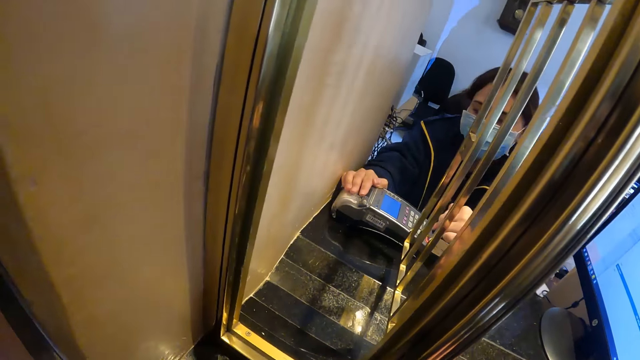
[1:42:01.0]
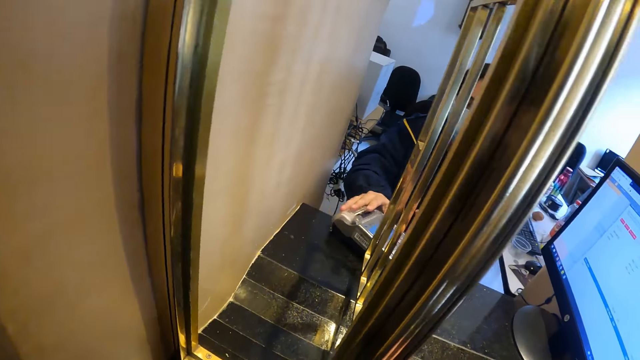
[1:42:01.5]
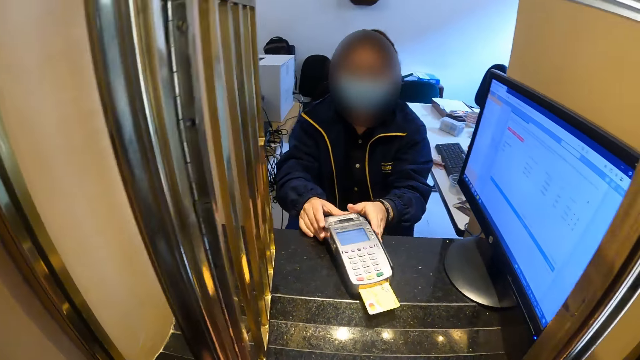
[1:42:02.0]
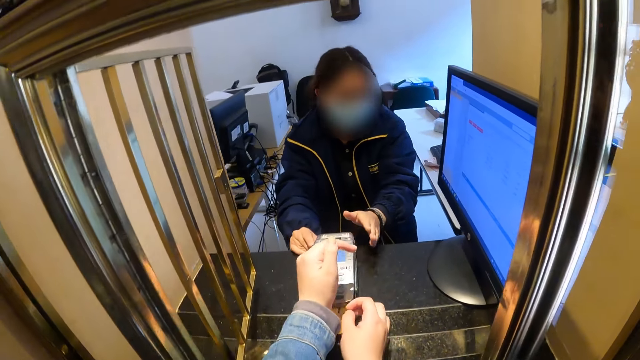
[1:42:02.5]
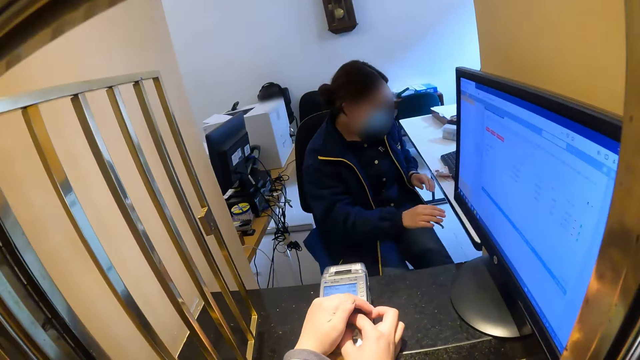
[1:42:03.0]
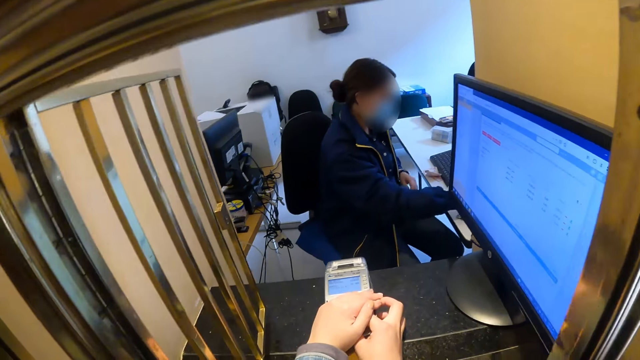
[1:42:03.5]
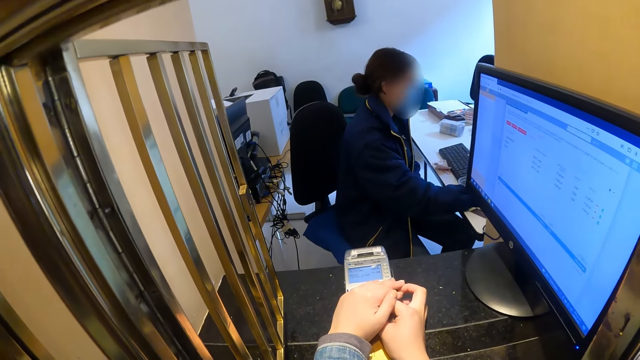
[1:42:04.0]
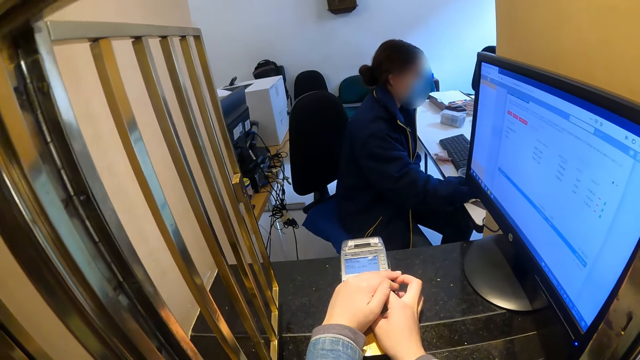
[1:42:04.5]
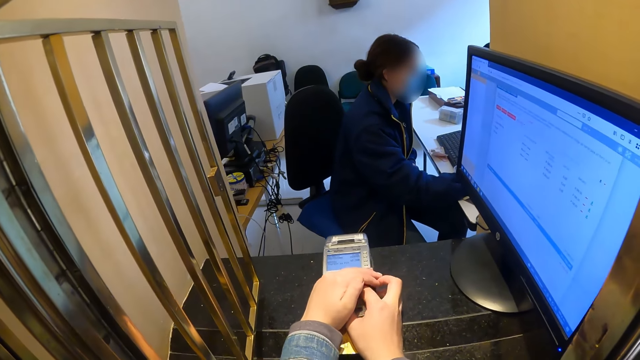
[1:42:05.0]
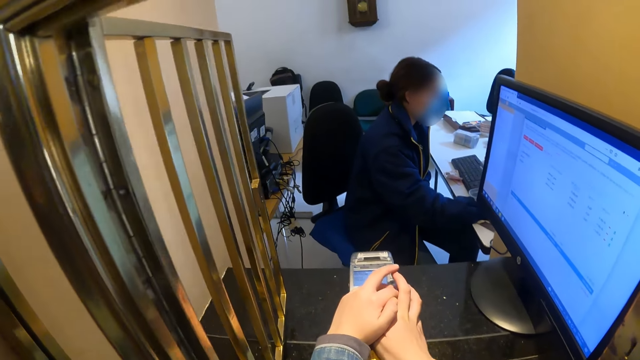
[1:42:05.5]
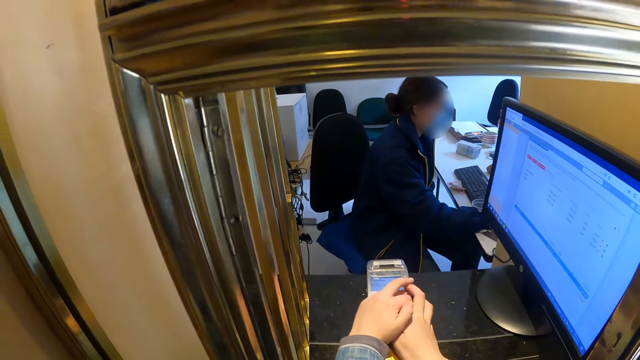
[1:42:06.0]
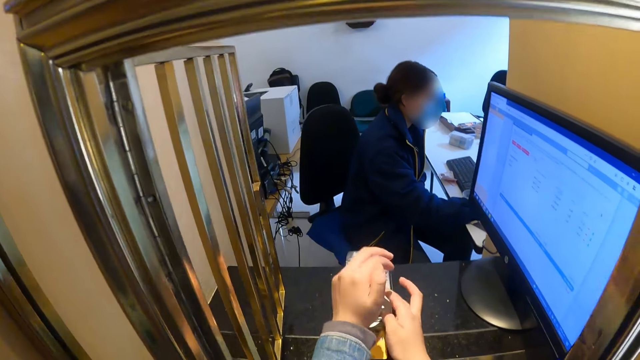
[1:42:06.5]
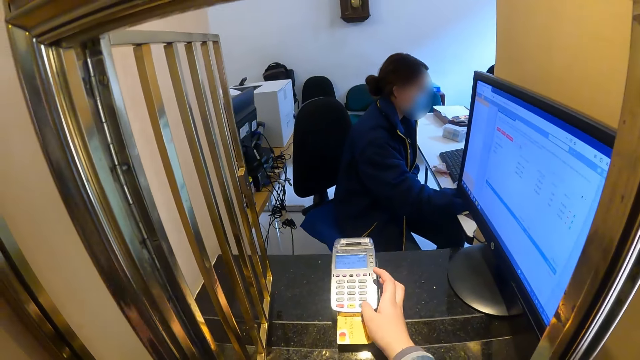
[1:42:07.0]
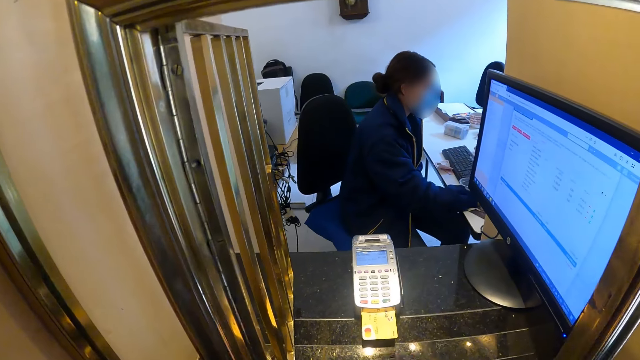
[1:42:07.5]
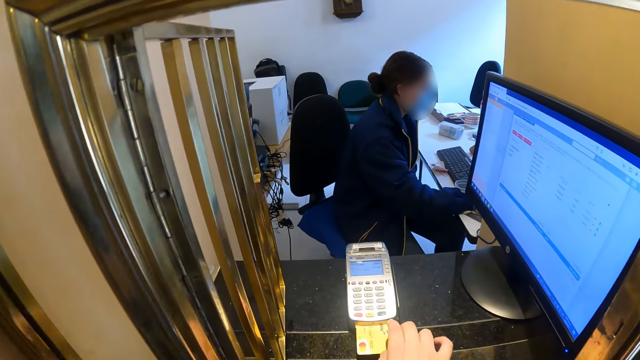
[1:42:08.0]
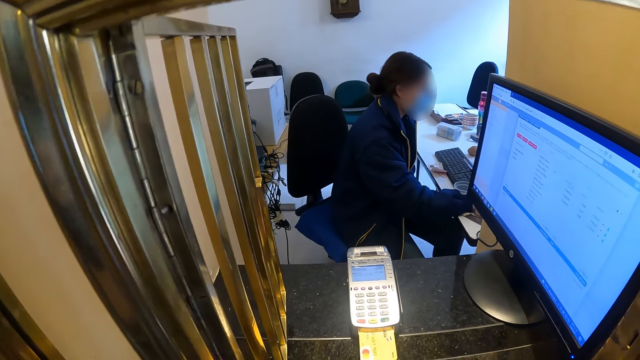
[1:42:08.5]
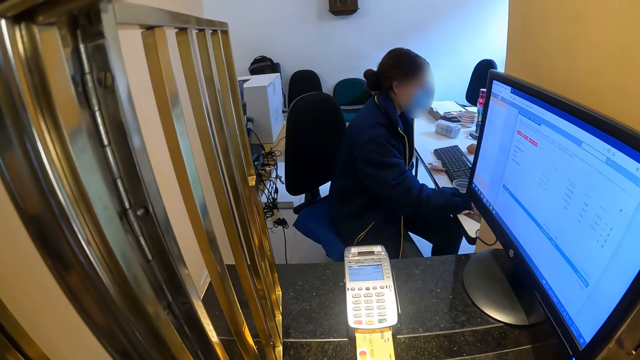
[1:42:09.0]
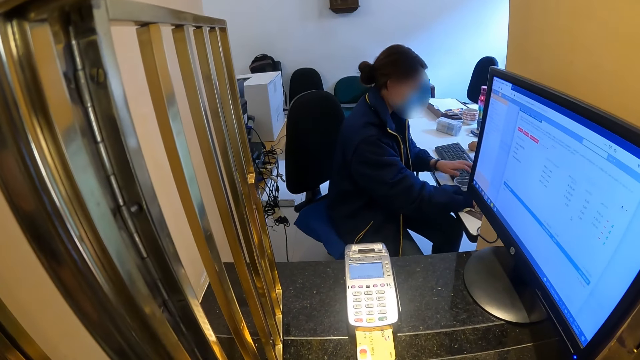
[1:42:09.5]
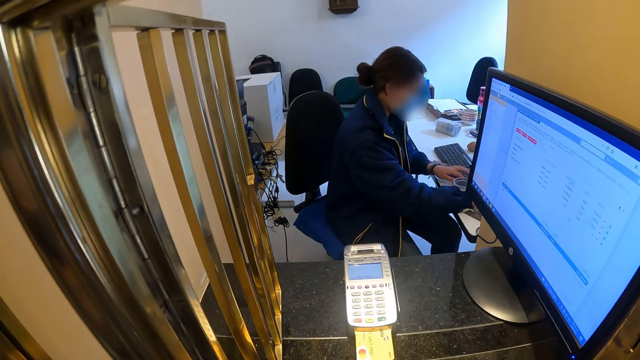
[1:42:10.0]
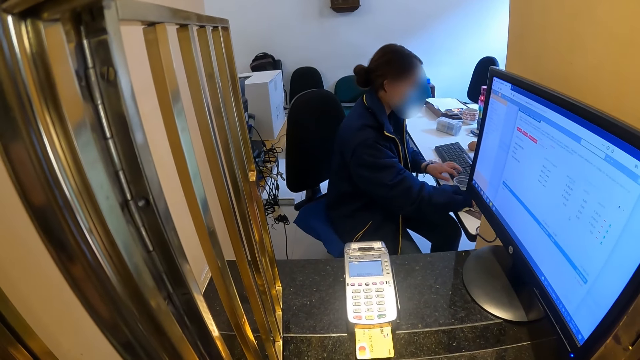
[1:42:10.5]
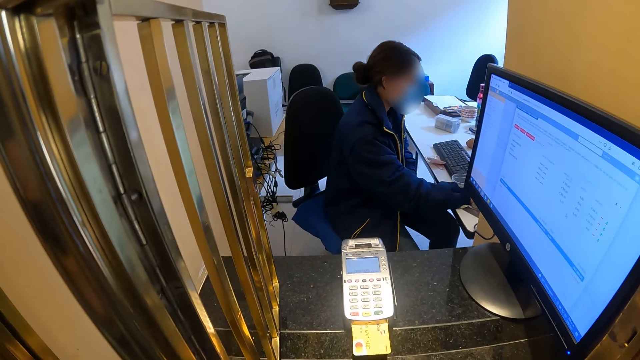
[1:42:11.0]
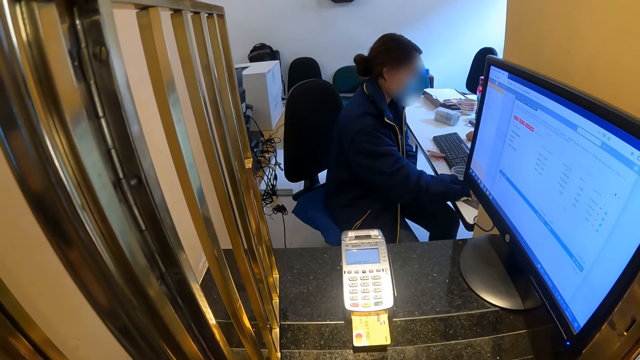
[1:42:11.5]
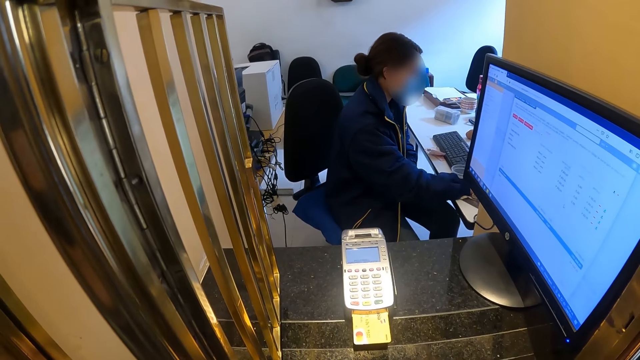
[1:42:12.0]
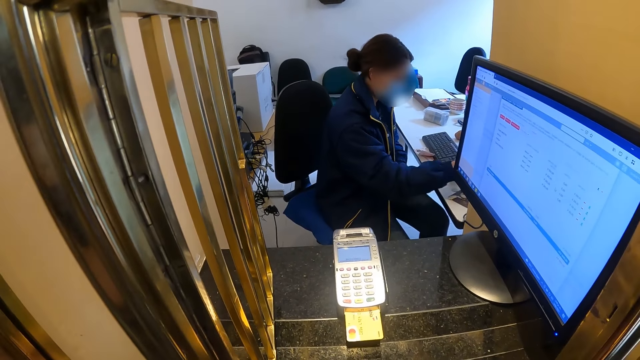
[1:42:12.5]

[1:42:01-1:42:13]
A woman moves the micro ATM. The camera wearer types a code on the credit card machine. He operates the micro ATM. He moves his hands. He looks around. The woman types on the keyboard.

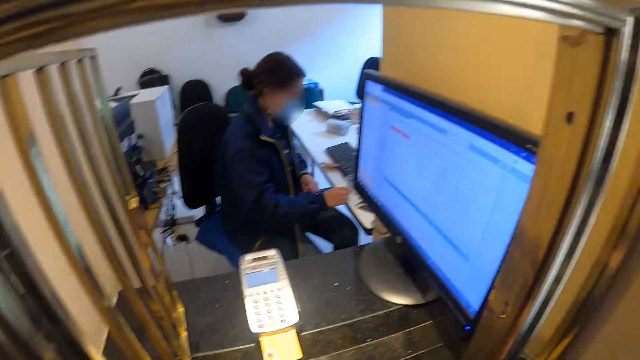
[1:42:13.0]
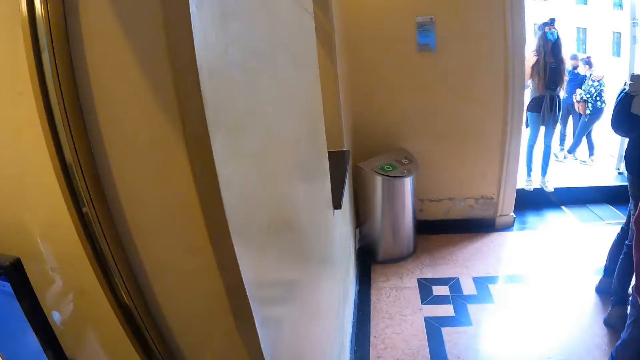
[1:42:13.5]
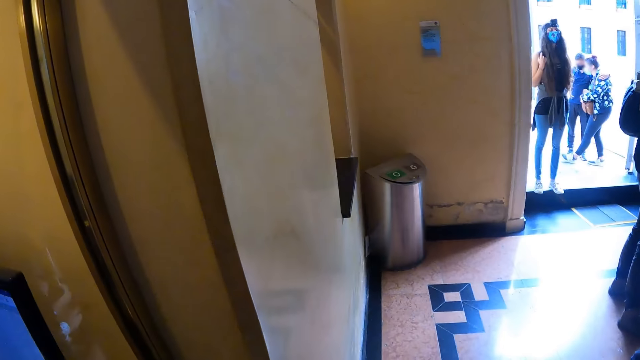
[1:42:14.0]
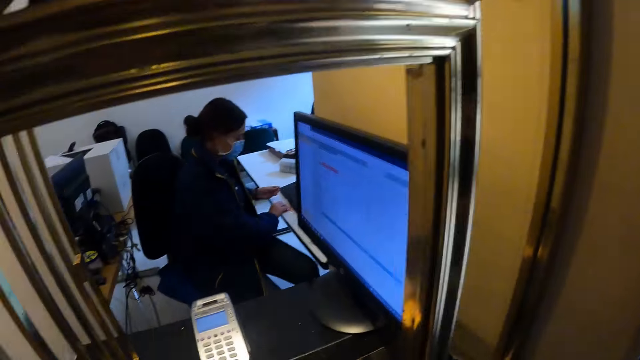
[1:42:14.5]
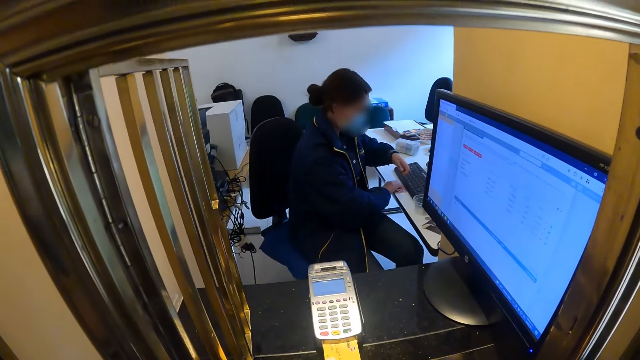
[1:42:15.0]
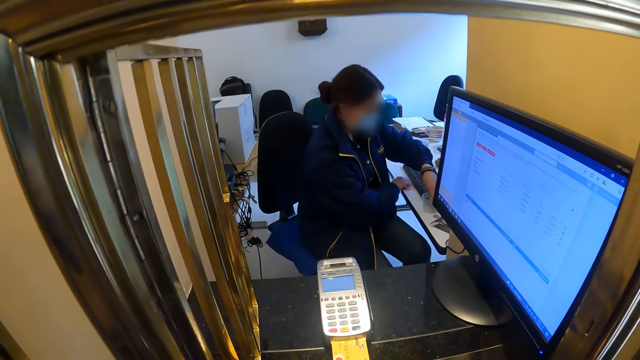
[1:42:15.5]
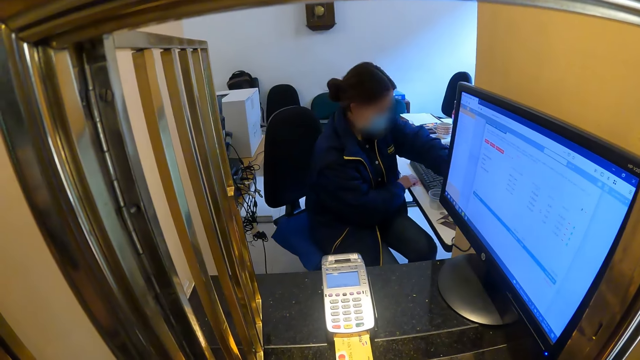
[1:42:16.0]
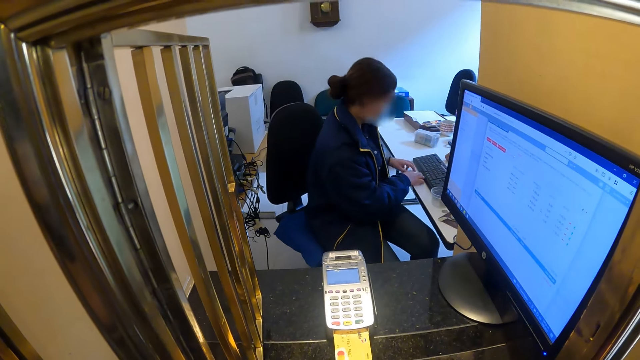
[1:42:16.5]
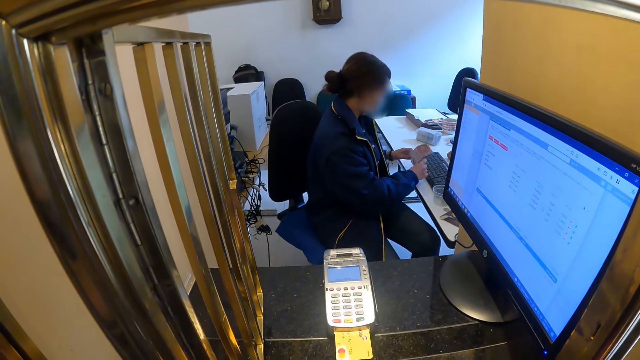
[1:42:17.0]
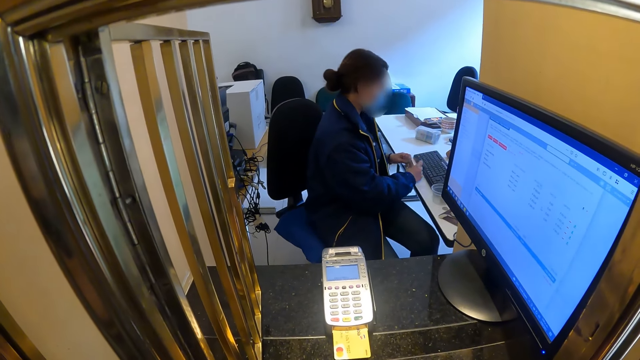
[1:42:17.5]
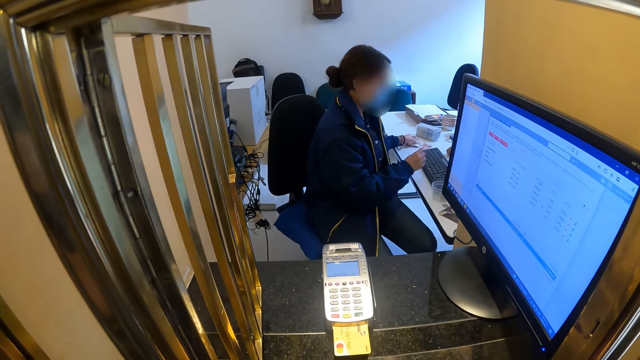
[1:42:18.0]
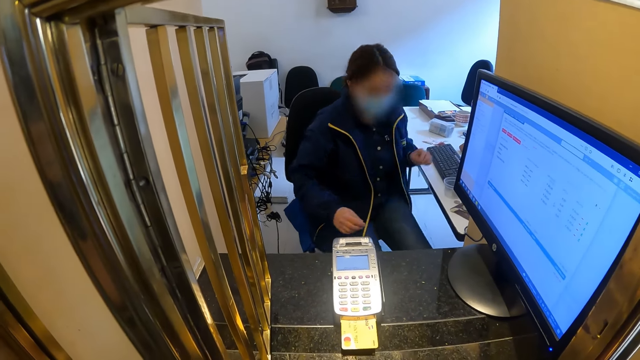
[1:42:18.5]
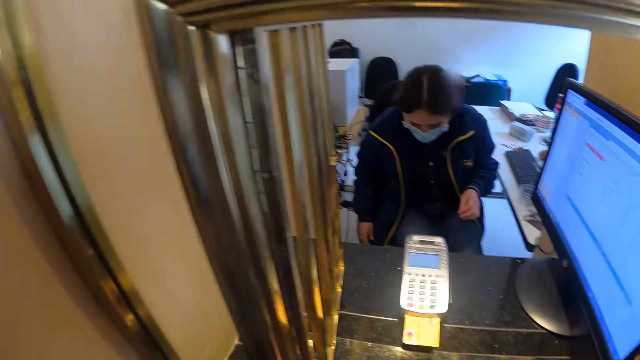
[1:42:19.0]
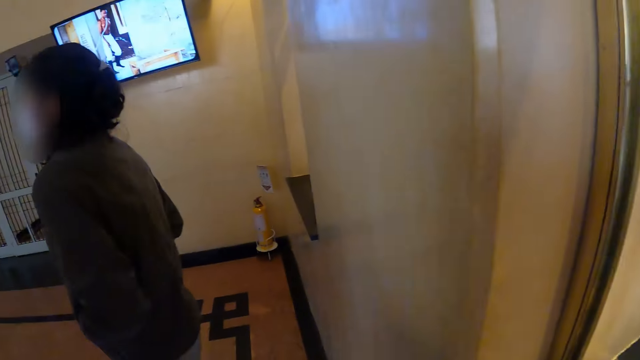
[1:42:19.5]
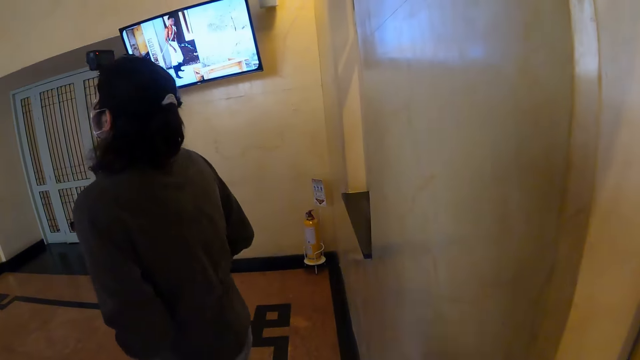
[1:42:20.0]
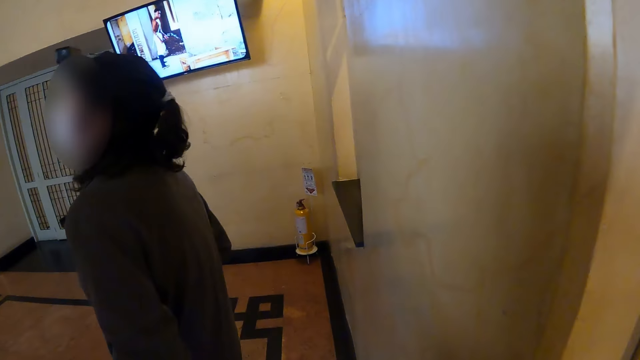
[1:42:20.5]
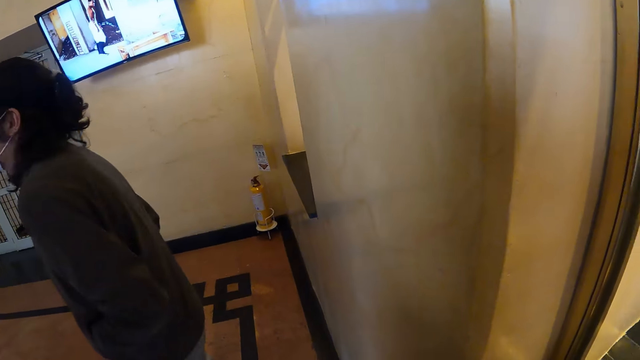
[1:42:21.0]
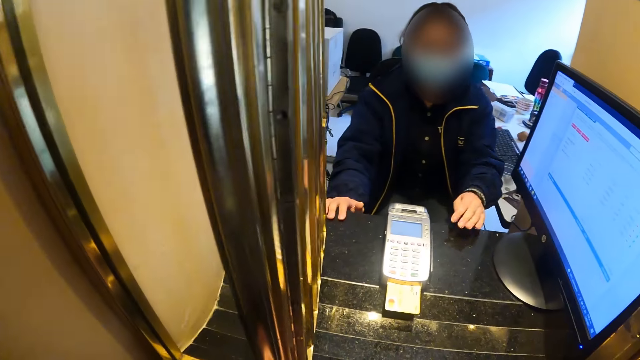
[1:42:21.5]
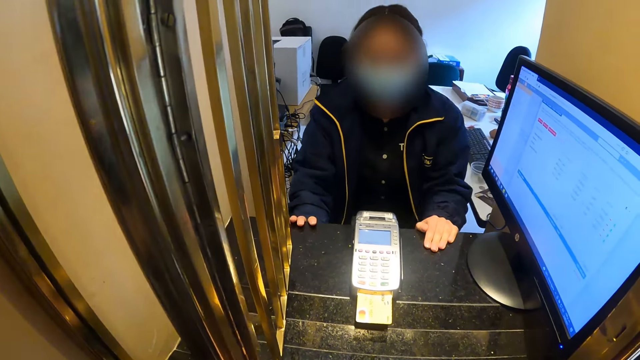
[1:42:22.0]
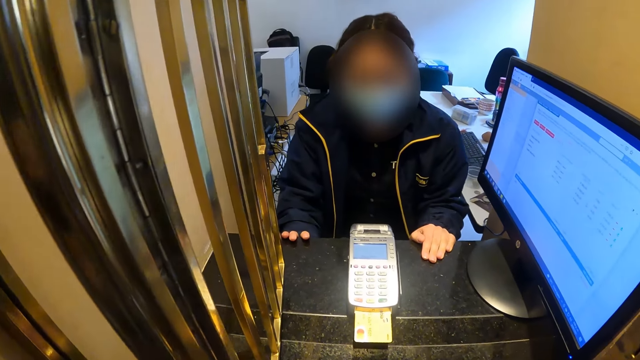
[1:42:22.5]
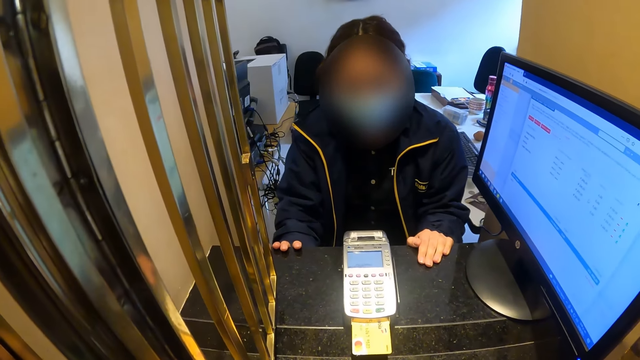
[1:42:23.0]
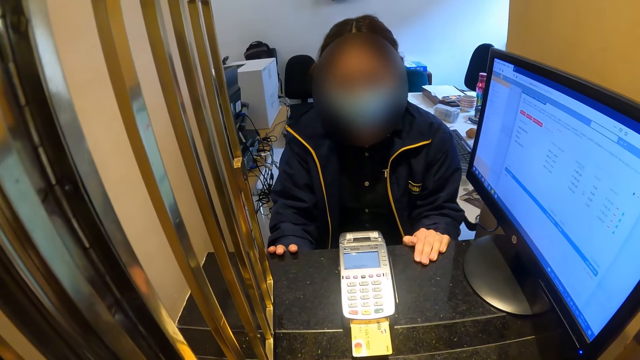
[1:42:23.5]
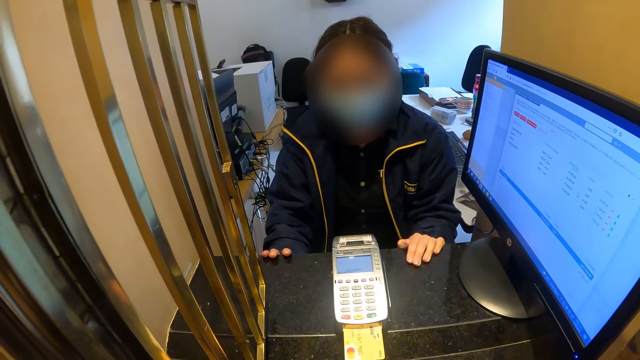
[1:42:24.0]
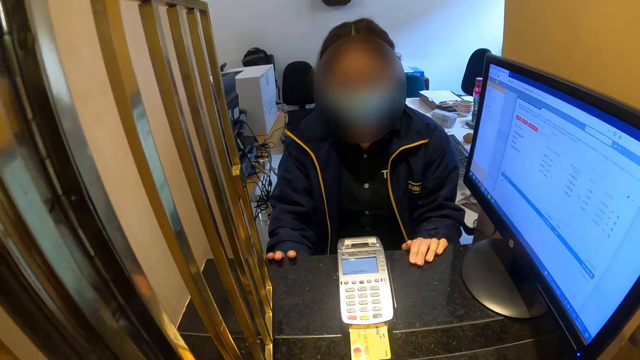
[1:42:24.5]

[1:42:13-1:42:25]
The camera wearer looks on the other side. They look at a woman. They look on the other side. They look at the woman.
